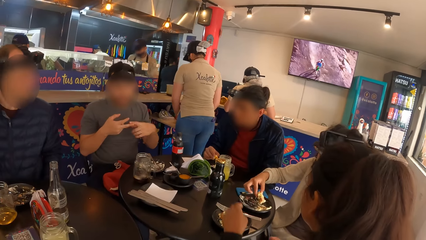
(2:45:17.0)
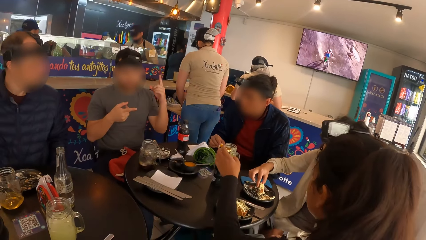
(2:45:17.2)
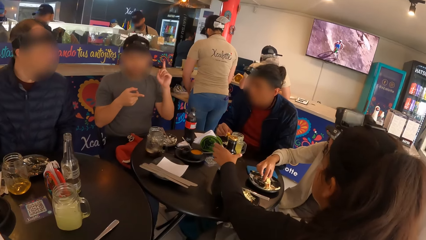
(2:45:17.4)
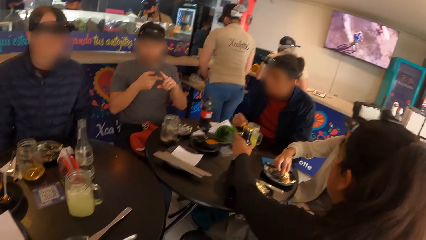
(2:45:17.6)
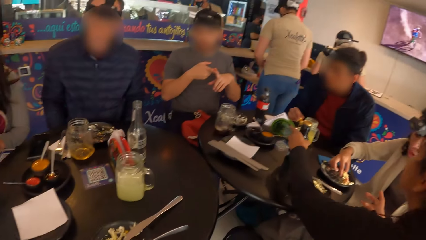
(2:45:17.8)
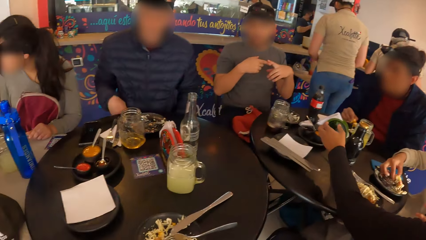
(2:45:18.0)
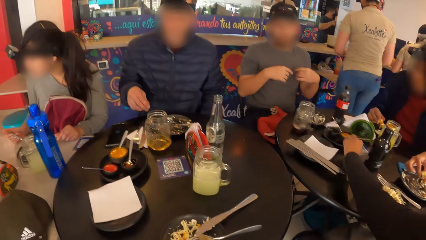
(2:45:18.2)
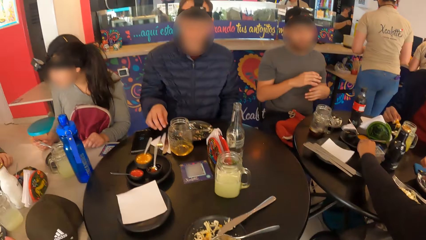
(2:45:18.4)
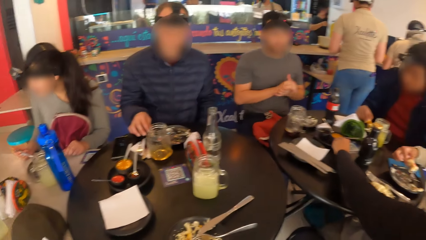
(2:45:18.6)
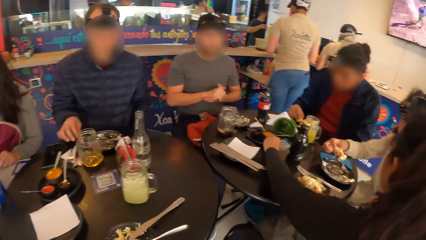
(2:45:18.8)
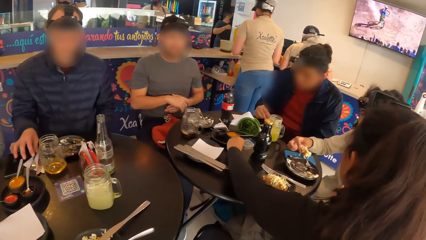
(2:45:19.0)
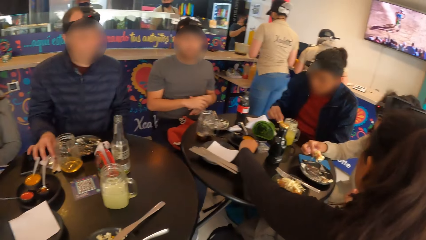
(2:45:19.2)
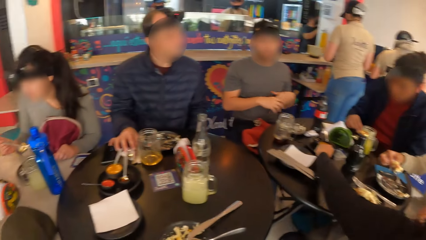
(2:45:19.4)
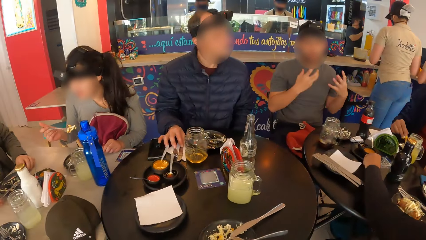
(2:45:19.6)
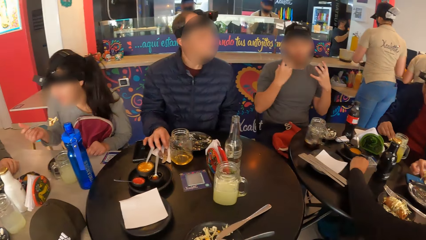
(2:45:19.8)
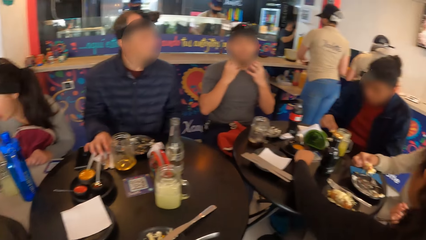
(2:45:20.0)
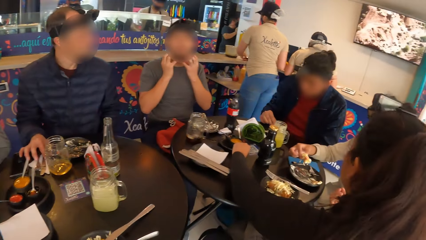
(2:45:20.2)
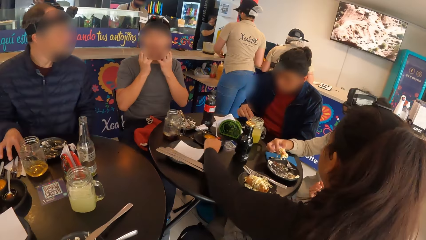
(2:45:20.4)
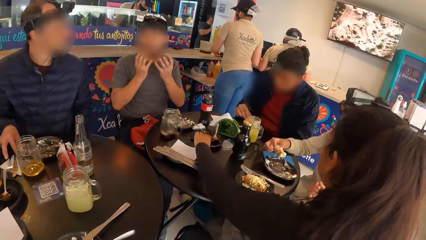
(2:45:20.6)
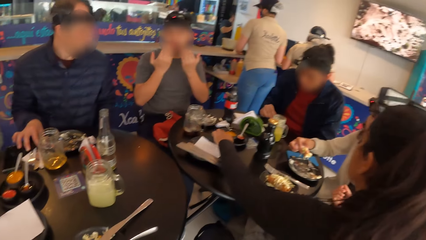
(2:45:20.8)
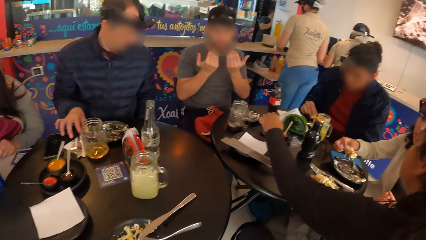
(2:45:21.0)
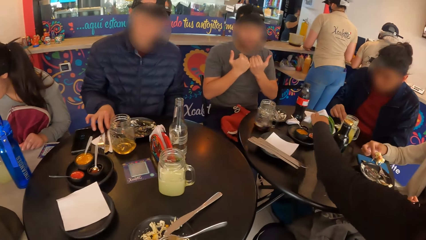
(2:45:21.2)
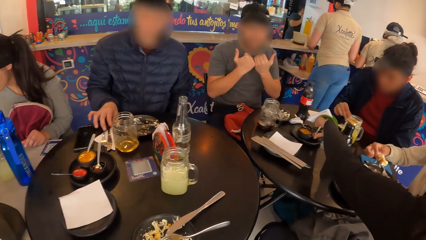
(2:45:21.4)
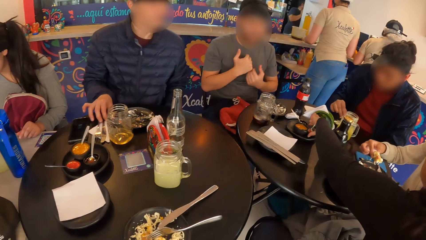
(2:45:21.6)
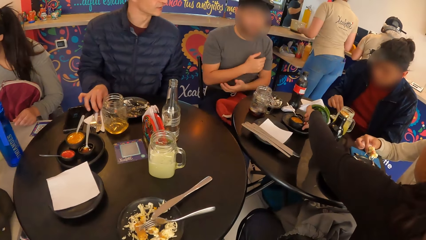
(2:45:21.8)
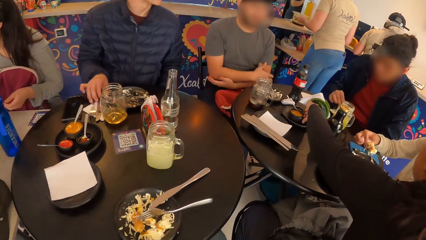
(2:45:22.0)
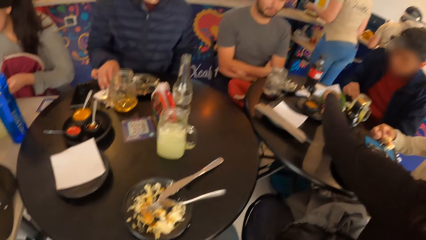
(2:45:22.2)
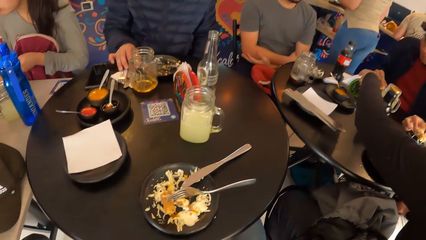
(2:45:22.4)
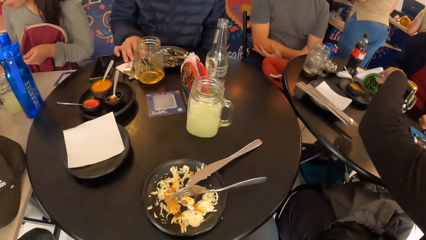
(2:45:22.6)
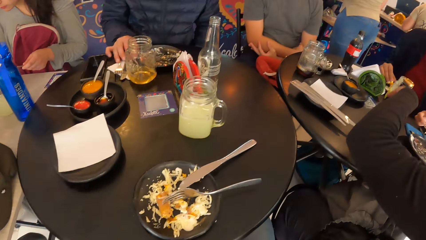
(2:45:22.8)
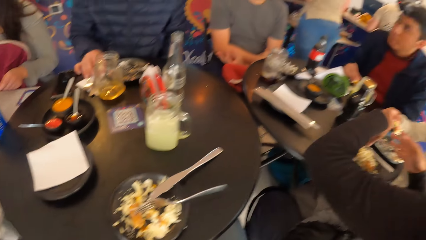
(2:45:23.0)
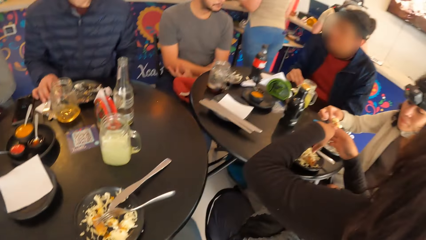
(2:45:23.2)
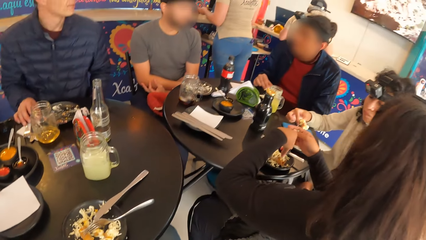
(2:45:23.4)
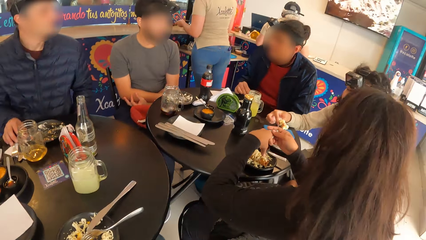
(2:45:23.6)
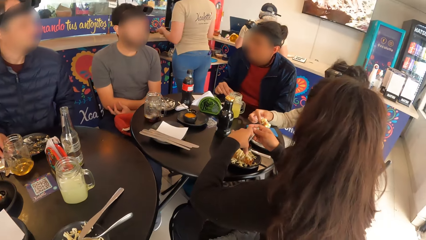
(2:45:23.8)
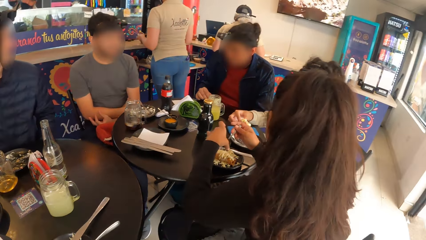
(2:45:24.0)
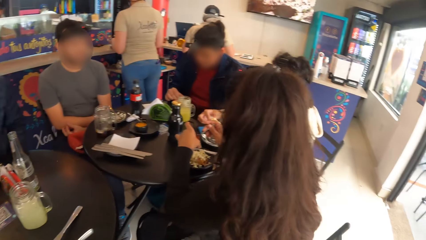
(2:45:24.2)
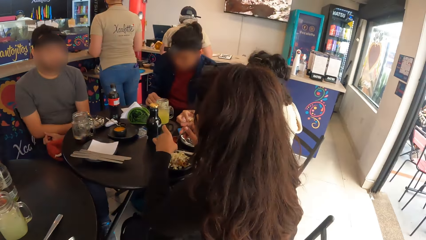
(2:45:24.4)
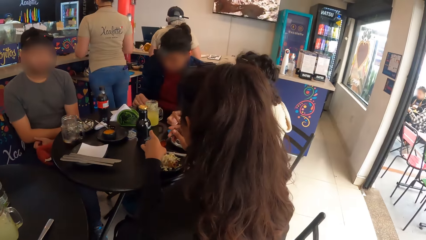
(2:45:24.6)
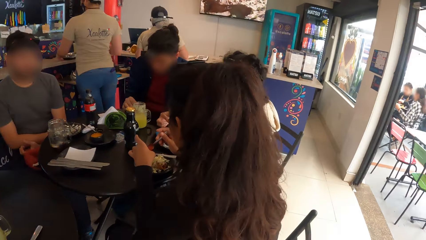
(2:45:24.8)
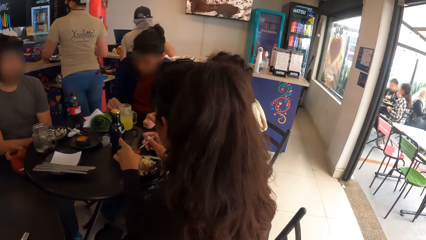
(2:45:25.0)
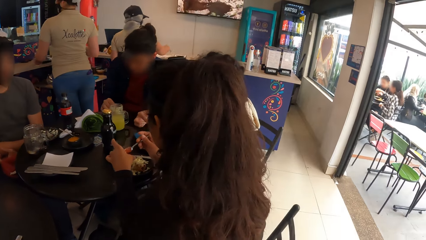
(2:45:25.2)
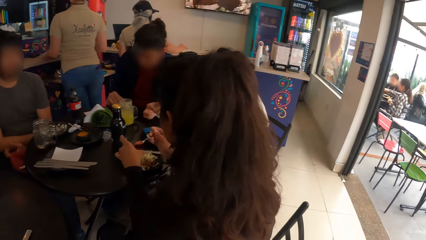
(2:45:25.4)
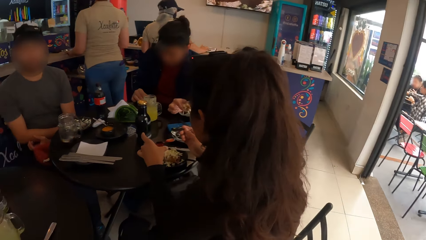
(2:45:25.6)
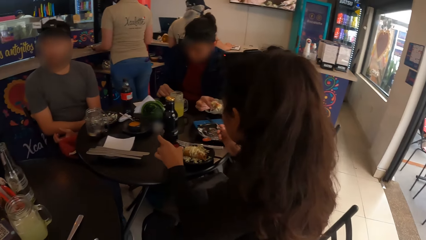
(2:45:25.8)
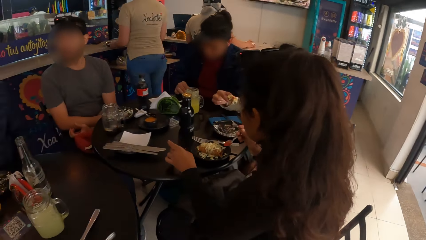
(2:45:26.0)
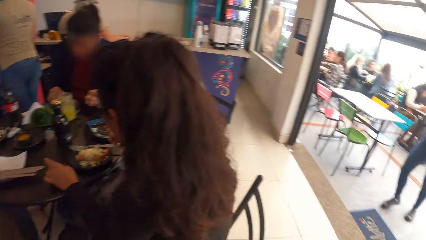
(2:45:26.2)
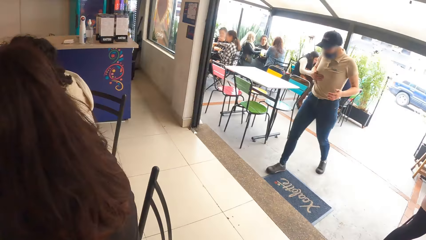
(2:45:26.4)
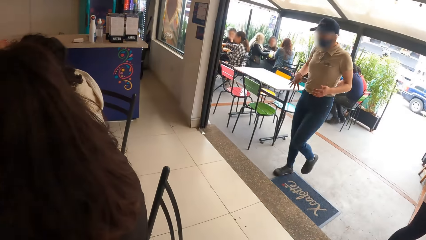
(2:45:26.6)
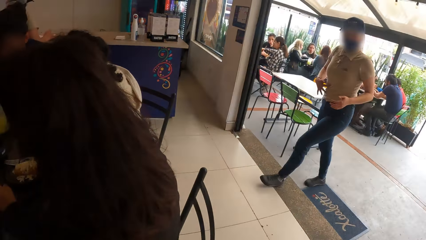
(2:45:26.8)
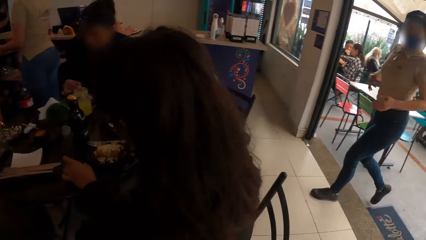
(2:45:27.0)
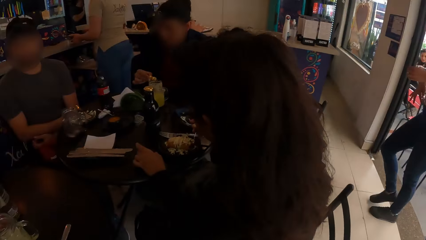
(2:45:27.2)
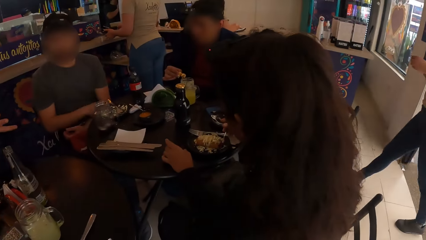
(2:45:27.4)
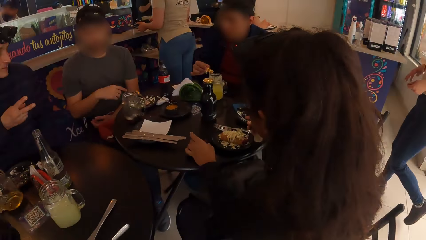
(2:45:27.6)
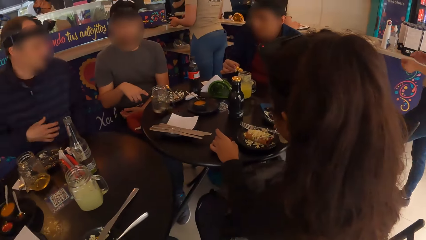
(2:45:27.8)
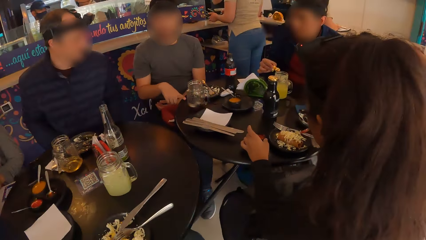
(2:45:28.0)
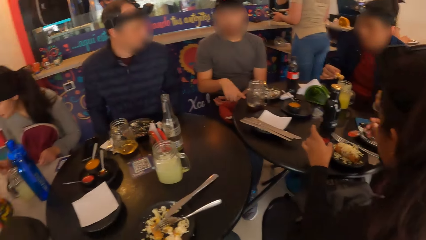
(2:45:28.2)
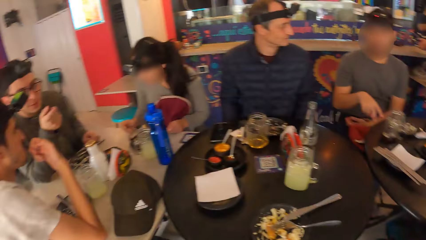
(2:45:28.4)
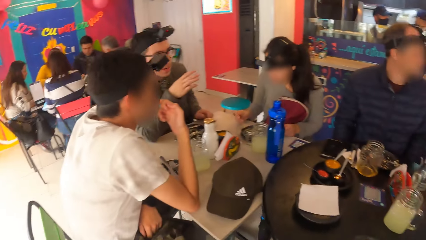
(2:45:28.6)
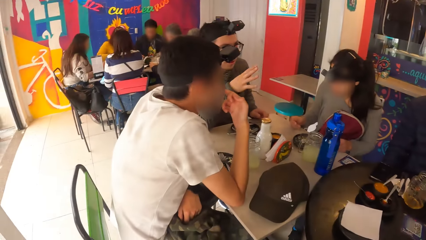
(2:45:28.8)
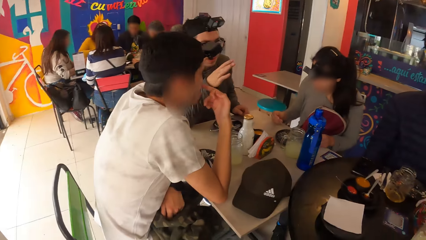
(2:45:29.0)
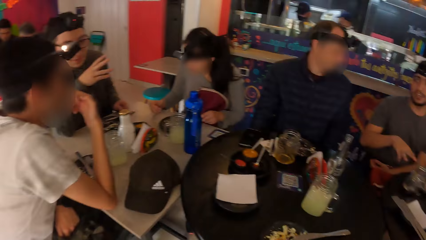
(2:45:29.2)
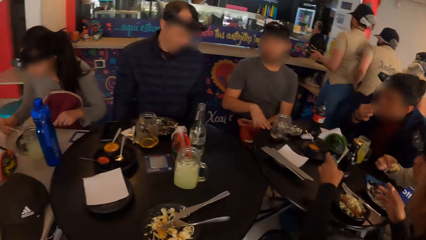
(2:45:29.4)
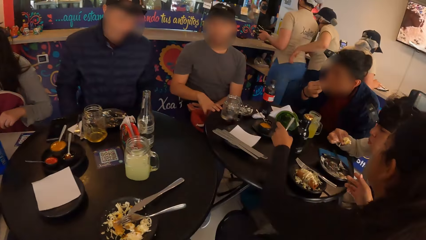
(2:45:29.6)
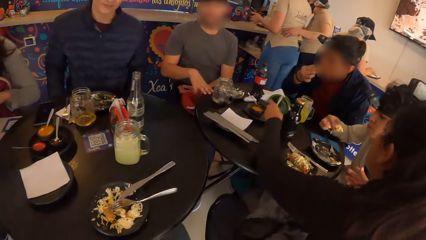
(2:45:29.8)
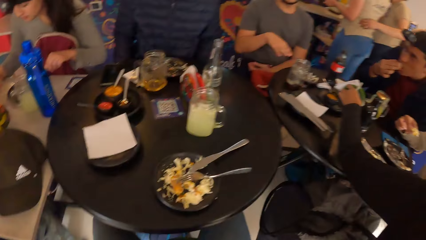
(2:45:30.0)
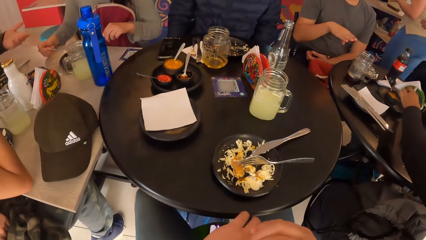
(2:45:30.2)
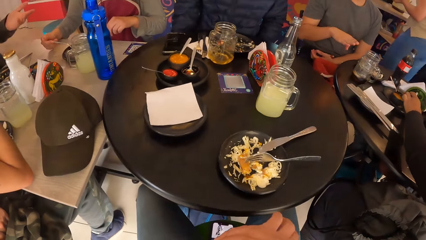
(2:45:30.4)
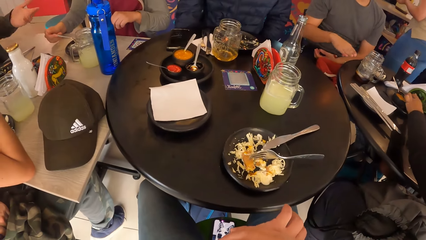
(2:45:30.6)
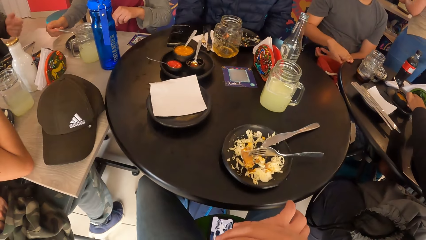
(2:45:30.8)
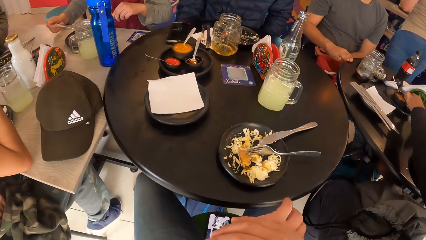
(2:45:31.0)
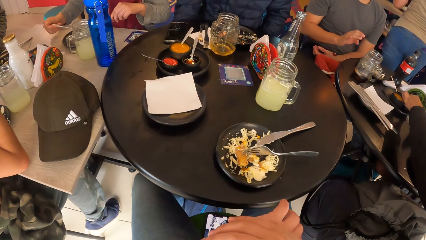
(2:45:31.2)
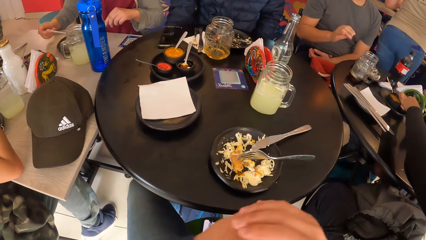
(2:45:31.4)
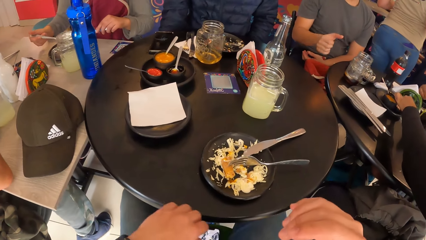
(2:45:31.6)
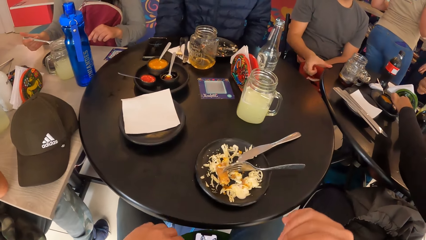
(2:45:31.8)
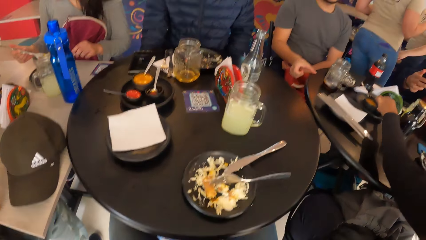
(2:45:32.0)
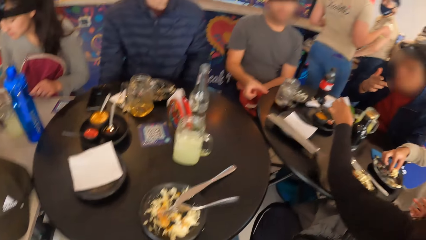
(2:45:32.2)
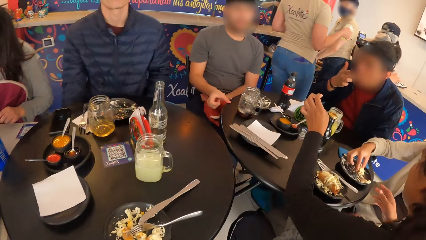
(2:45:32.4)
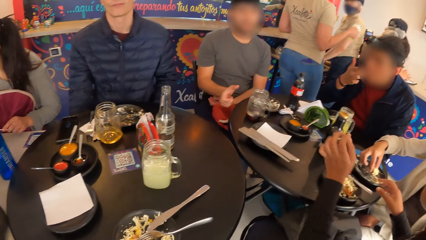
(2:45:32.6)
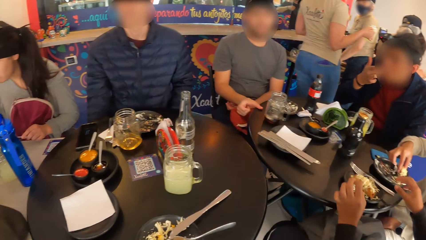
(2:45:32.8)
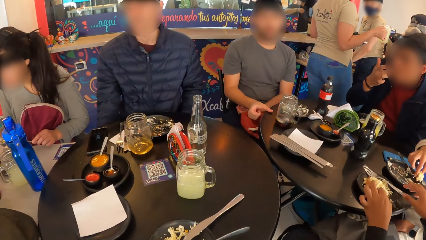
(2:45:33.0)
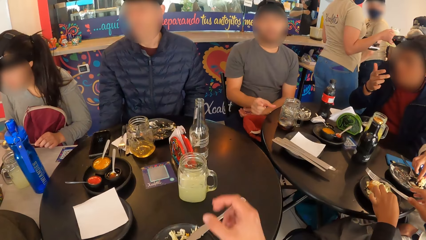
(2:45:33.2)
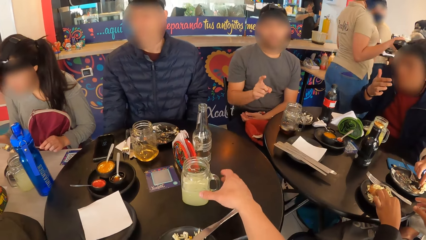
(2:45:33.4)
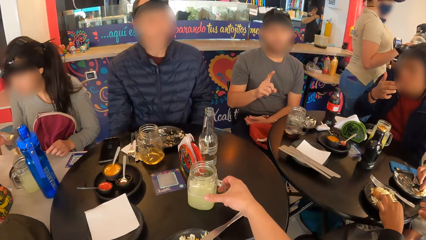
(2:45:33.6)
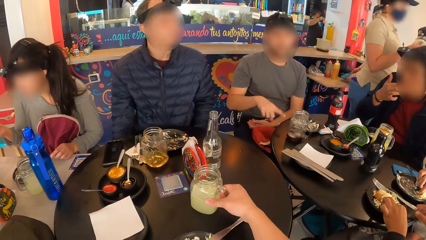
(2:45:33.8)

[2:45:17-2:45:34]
A woman adjusts the bottle from the table with her left hand. A man places his right hand on the table. The woman adjusts the bowl on the table with her left hand. The woman picks up the bowl on the table with her left hand. The woman serves sauce from the bowl with the spoon in her right hand. The woman drops the bowl on the table with her left hand. She does so again. The camera wearer looks around. They stretch a hand.
